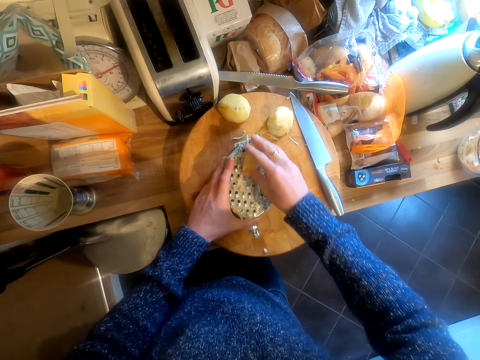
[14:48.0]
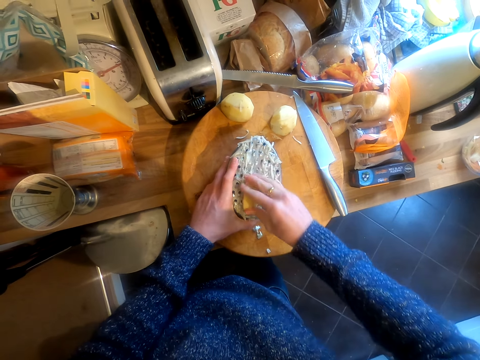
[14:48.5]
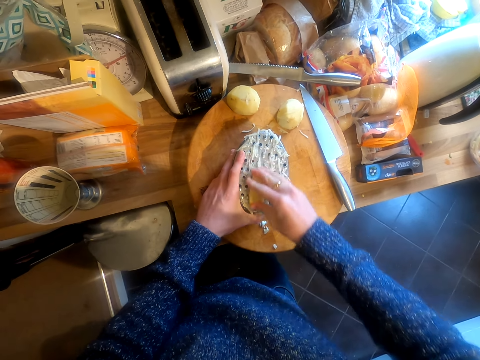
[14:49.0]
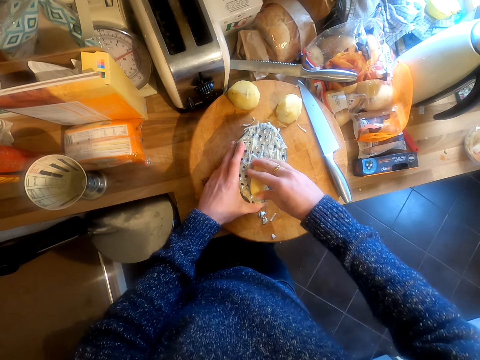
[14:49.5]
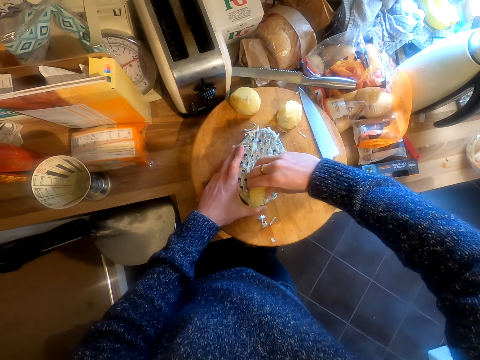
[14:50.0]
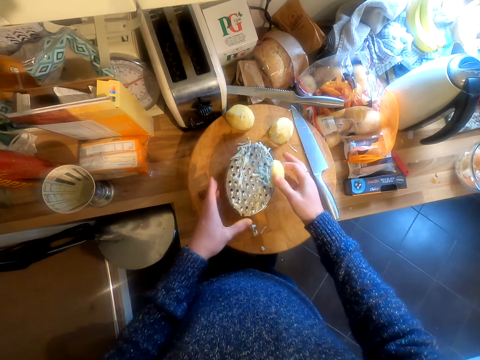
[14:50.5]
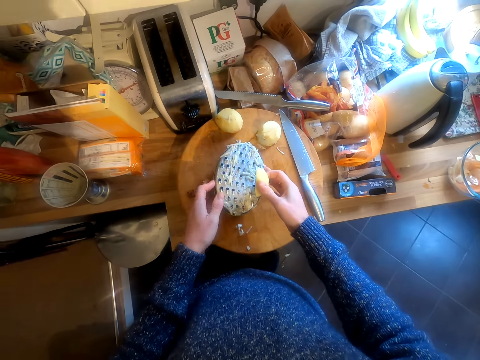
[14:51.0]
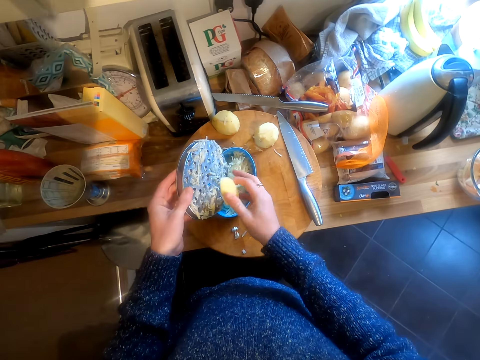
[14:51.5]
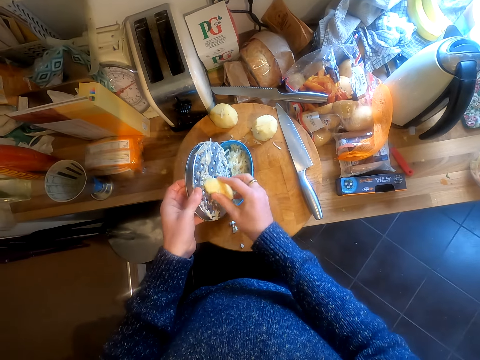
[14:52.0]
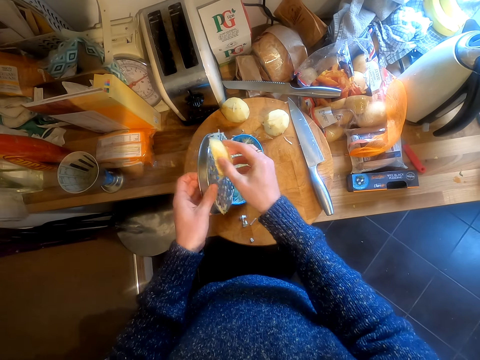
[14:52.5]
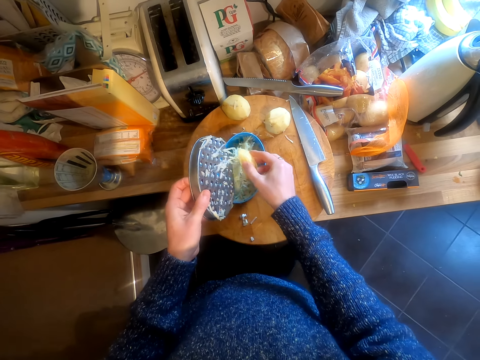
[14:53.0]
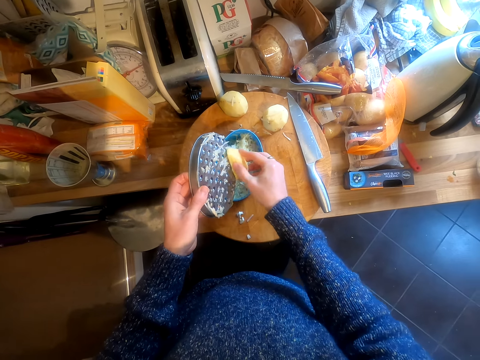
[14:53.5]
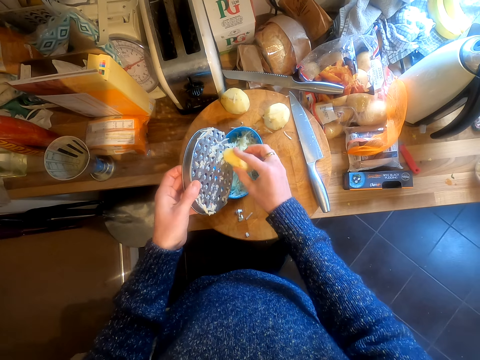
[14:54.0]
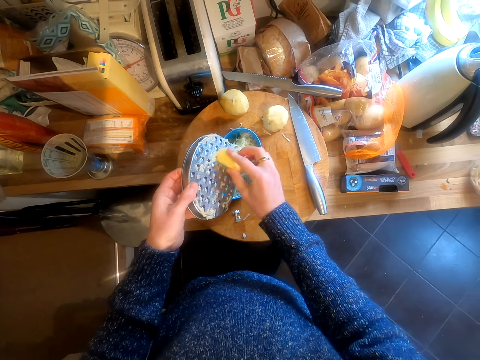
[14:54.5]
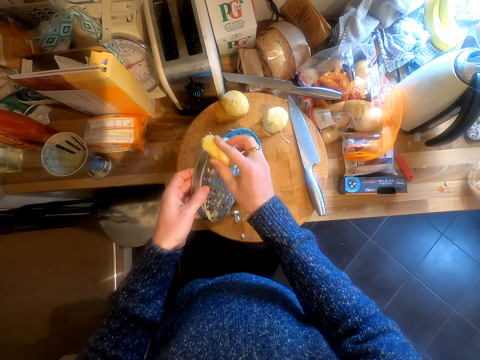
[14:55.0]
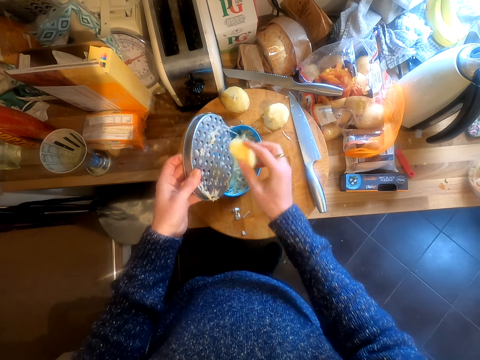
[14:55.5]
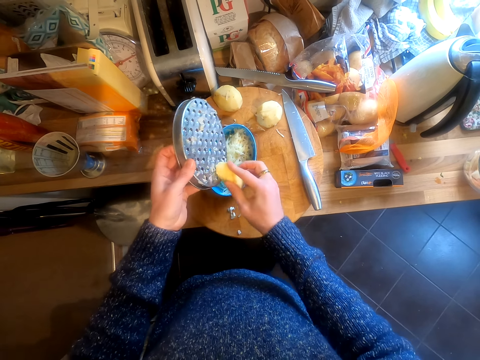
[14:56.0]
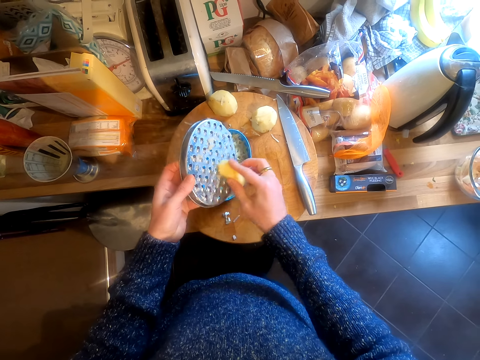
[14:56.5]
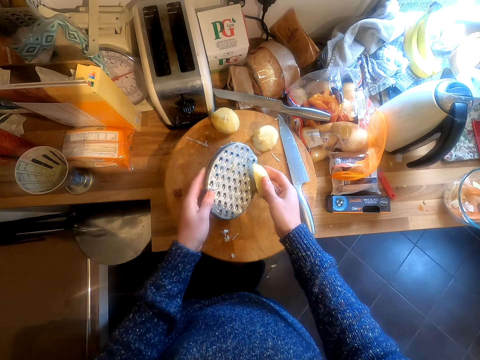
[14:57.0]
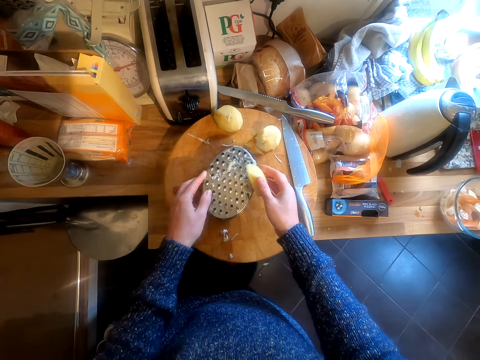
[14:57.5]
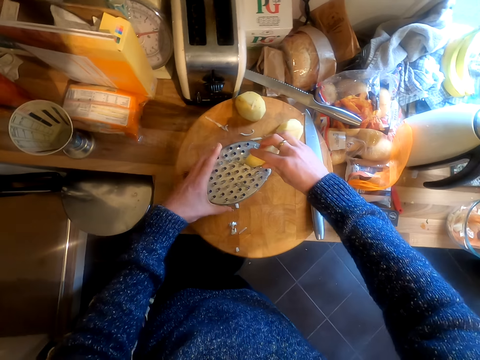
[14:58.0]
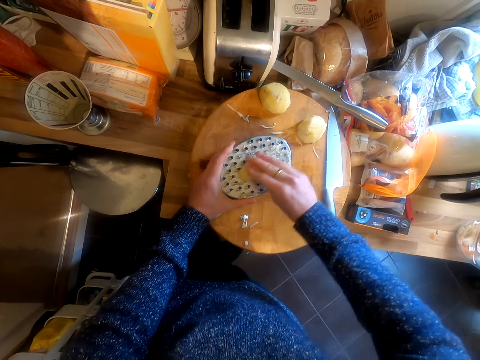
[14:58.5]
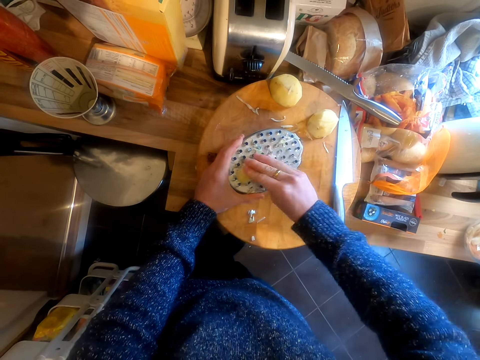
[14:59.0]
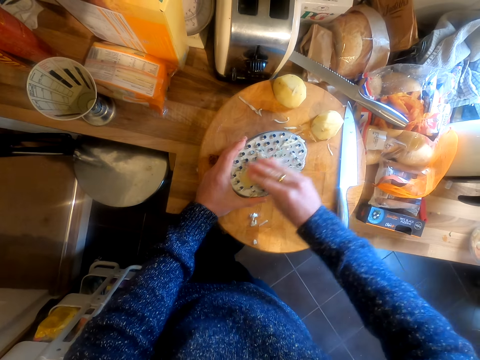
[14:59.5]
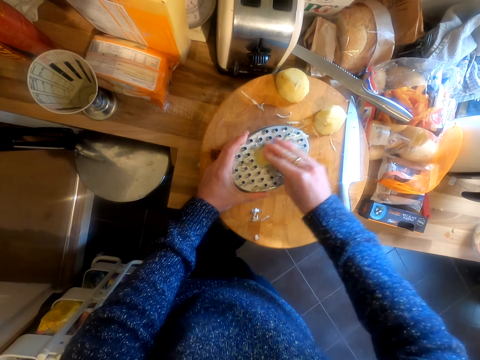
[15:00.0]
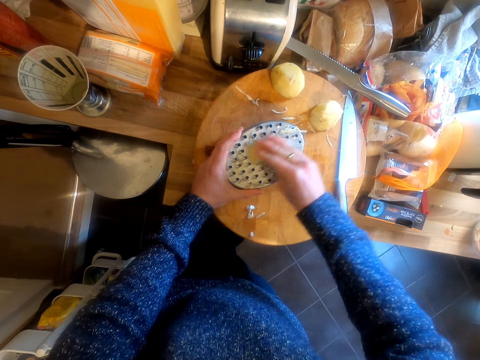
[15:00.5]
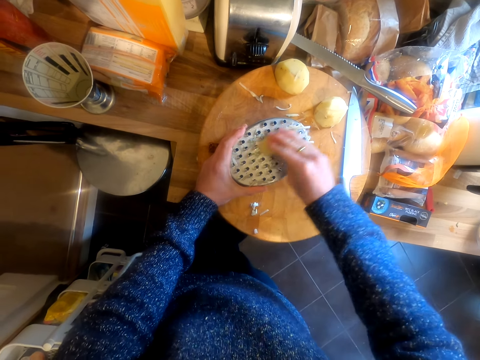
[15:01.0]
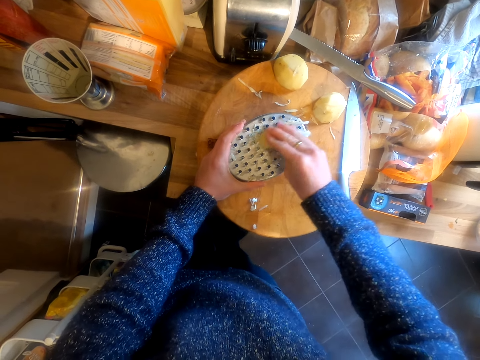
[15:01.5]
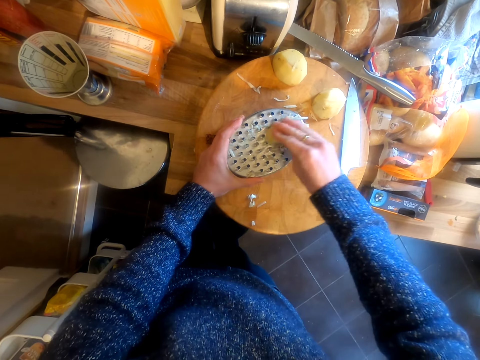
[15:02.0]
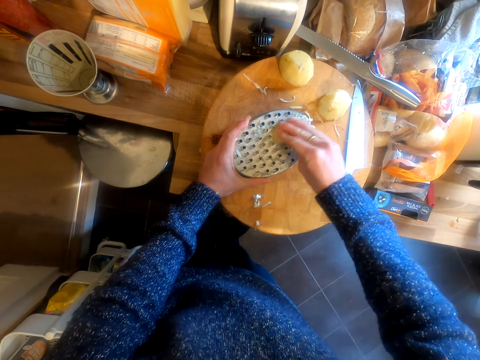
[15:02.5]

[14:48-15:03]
The camera wearer removes the top part of the grater. They remove the potatoes stuck on the grater, rub the potato over the grater, and put the top part of the grater on the container. They grate the potato.

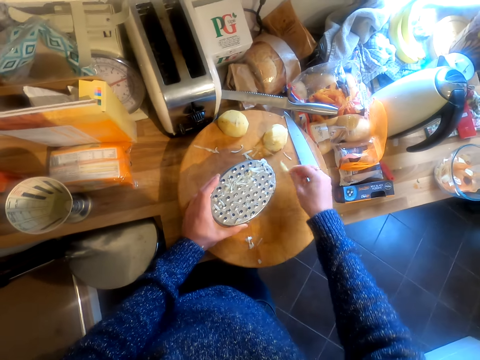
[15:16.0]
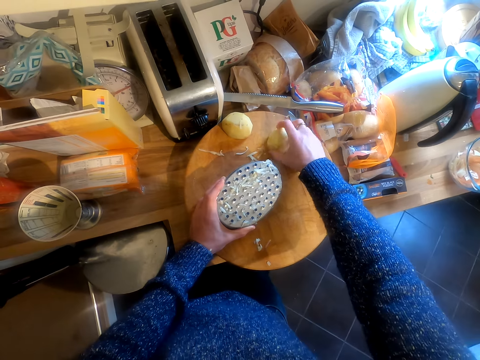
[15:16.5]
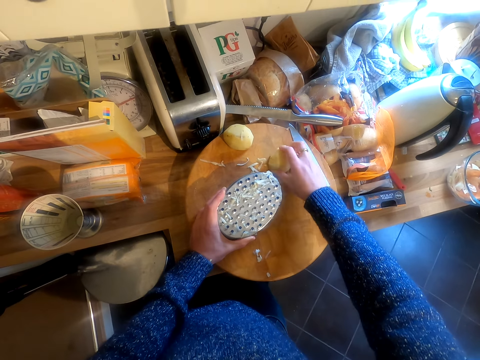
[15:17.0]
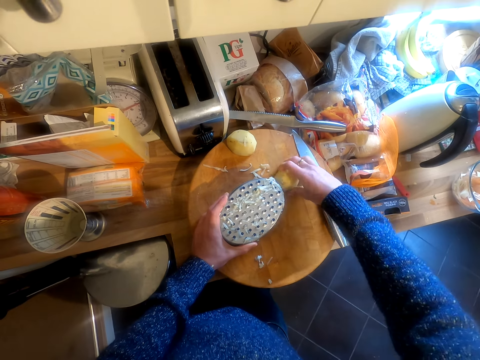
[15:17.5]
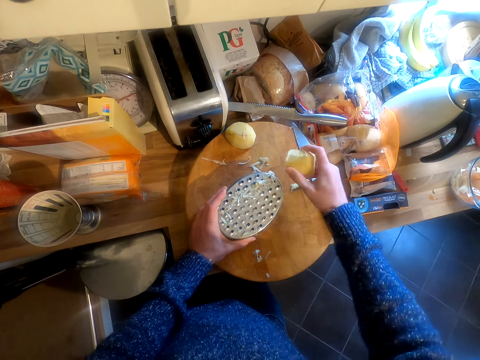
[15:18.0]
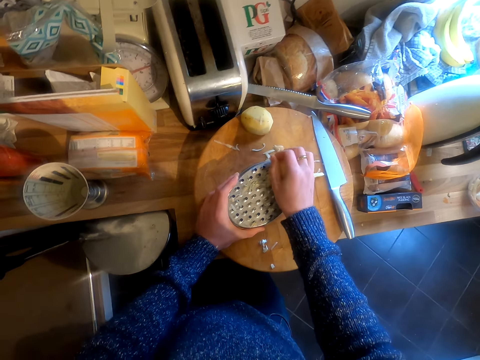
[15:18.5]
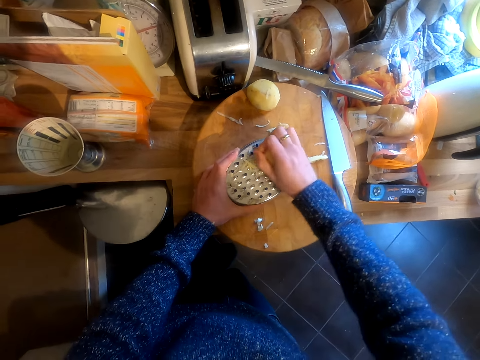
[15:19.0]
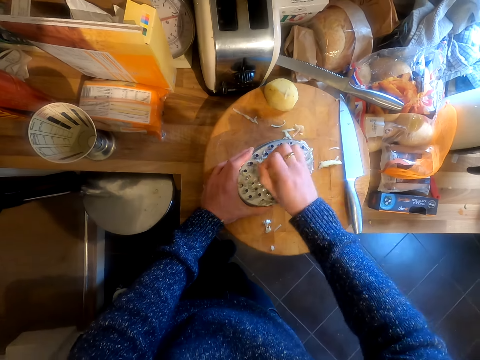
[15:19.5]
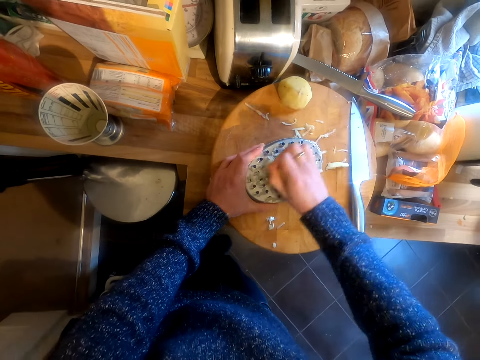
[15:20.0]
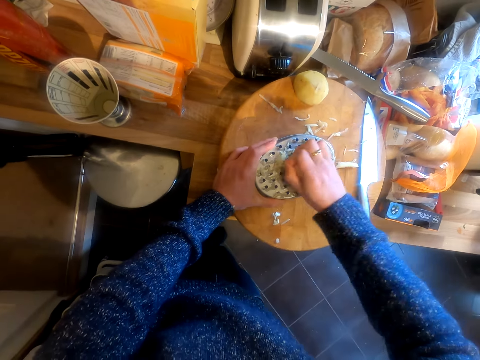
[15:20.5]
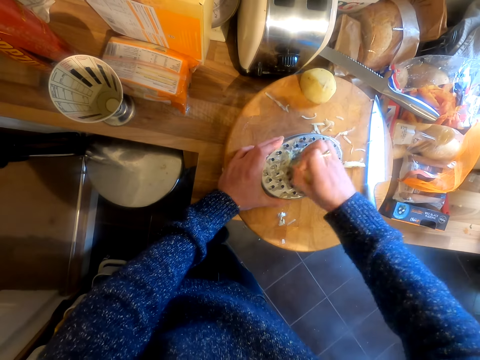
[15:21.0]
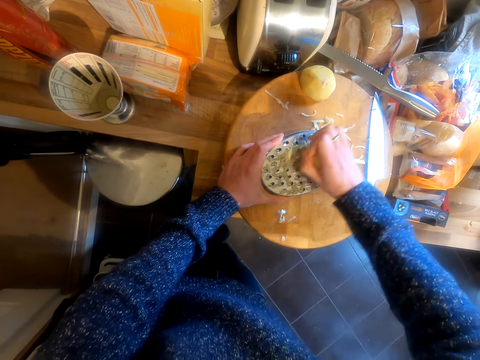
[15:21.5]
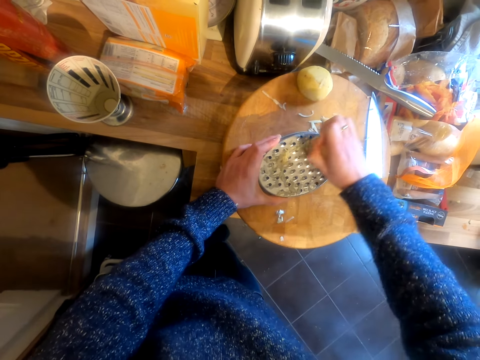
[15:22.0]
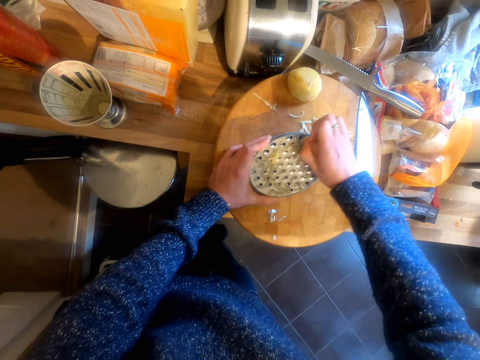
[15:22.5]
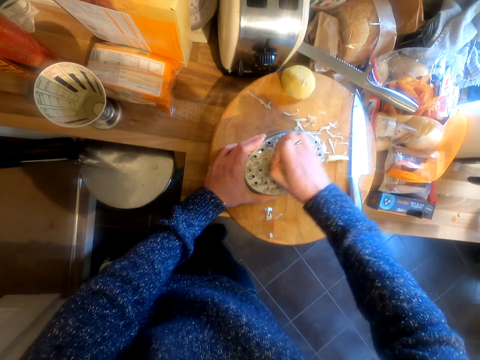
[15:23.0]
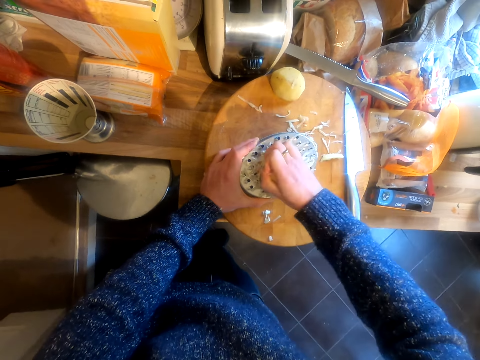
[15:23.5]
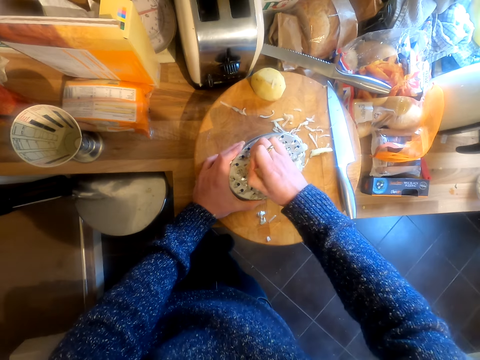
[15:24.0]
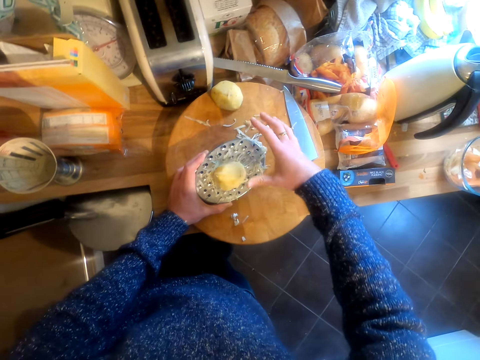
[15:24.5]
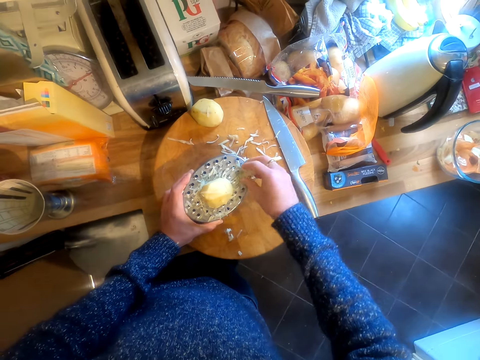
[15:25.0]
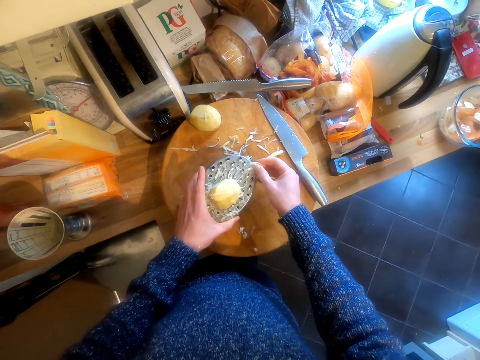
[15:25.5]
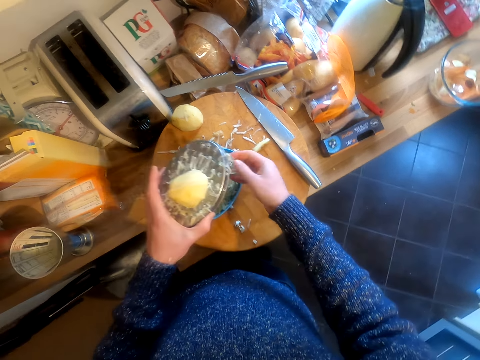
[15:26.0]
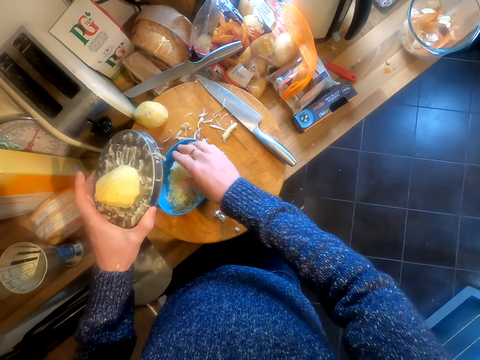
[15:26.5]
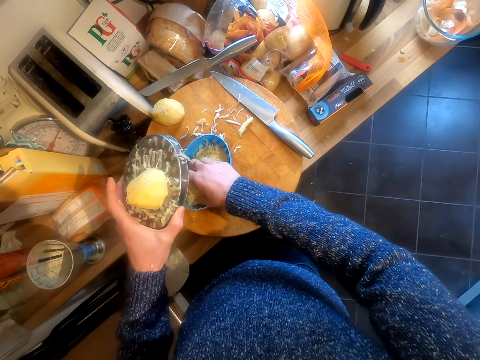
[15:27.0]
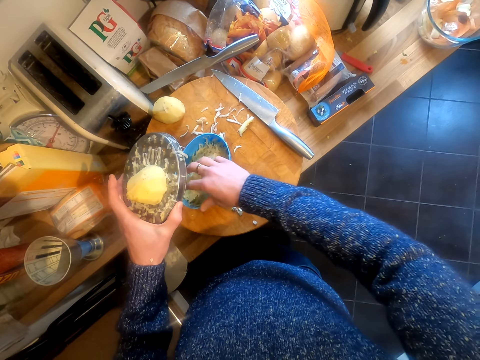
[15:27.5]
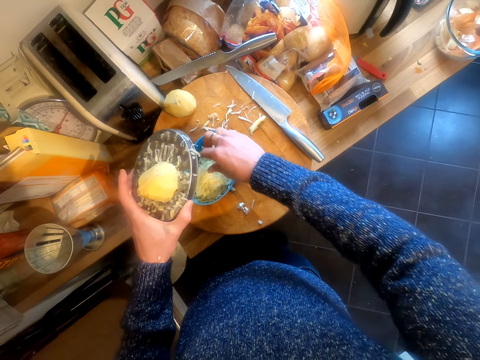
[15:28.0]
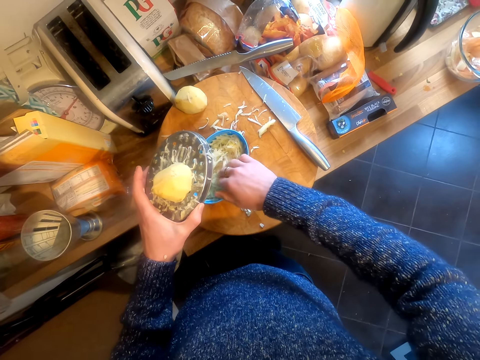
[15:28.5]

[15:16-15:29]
The camera wearer picks up a potato from the chopping board. They grate the potato. They pick the pieces of potato, lift the grater, and touch the pieces of potato.
